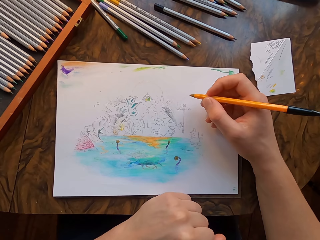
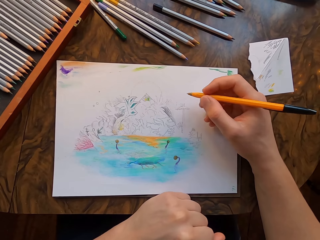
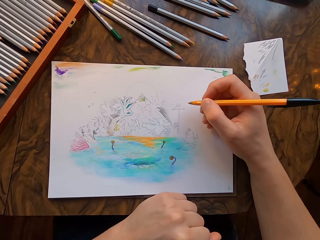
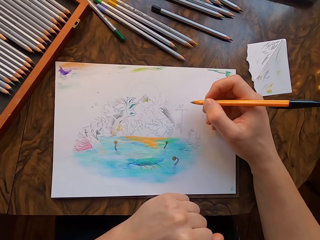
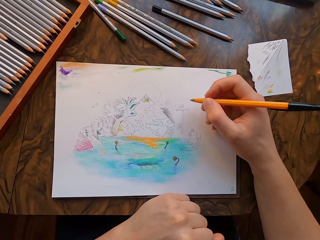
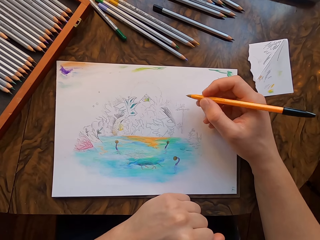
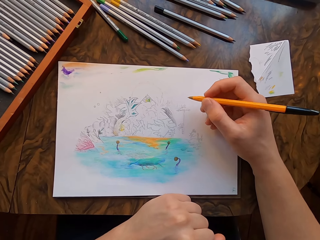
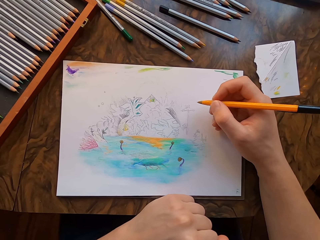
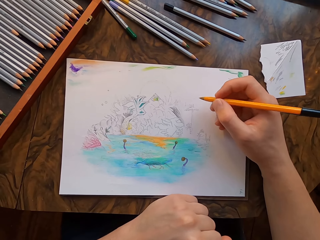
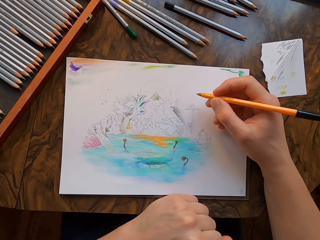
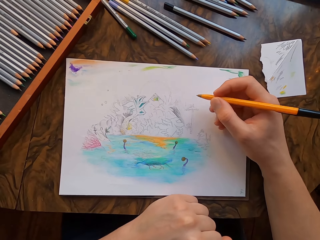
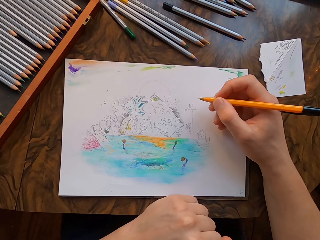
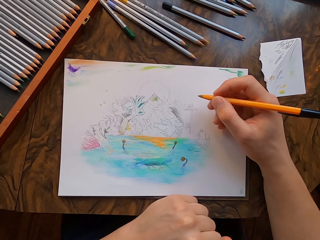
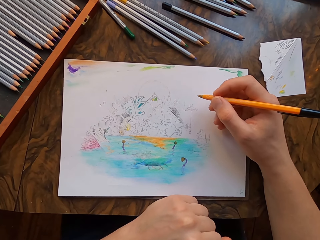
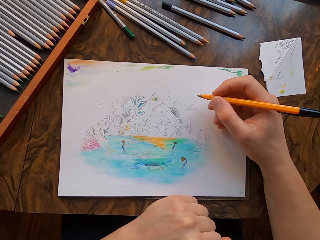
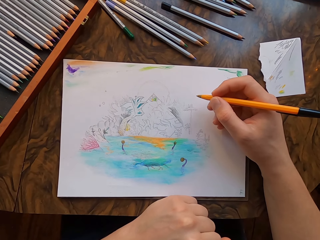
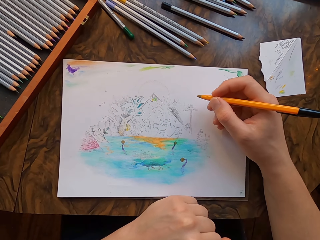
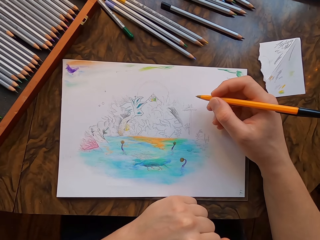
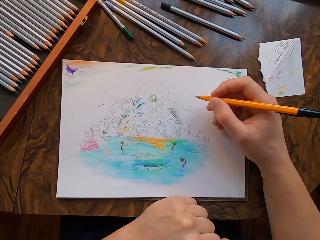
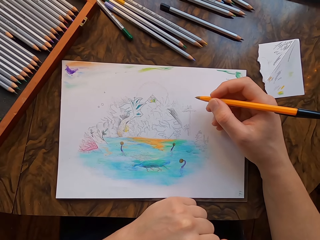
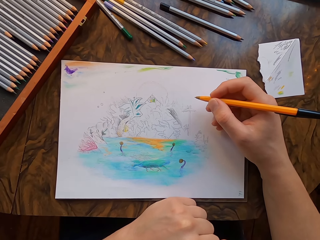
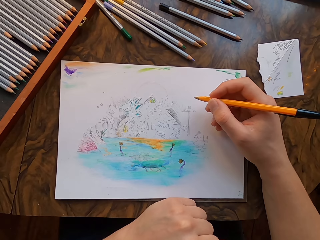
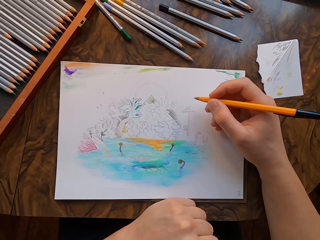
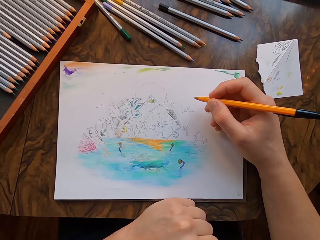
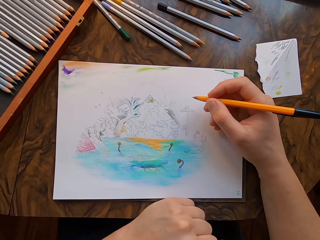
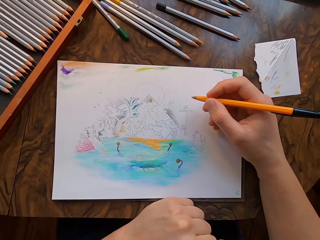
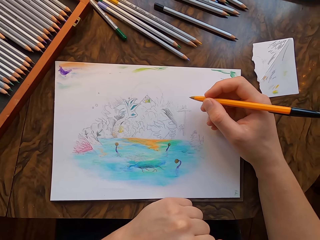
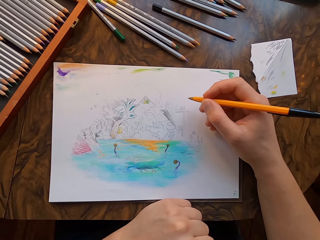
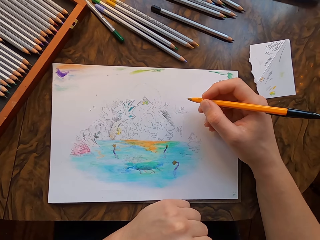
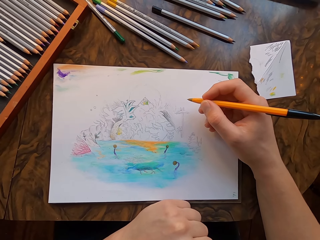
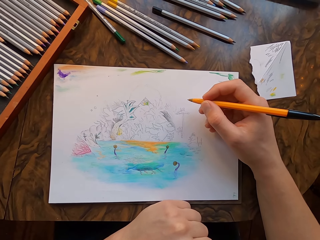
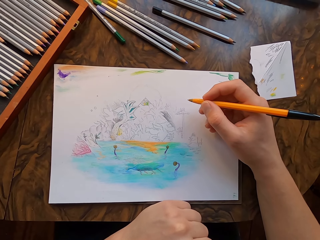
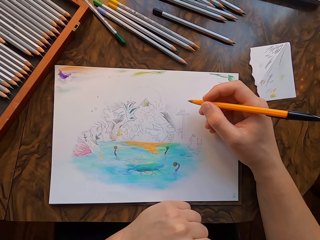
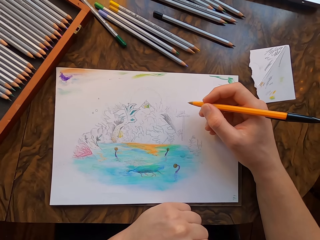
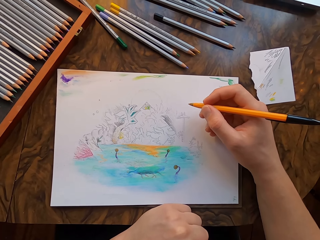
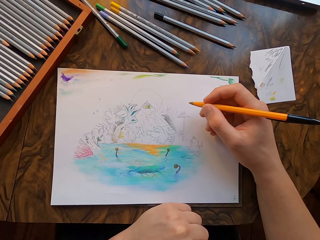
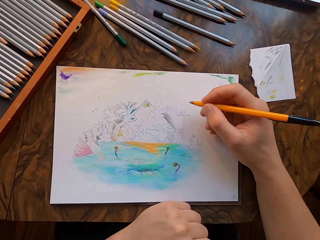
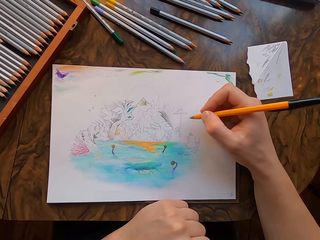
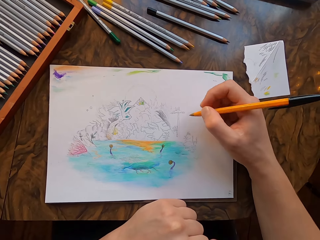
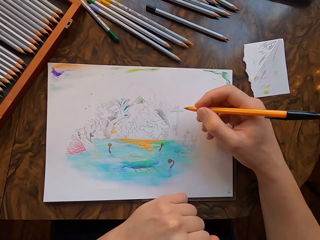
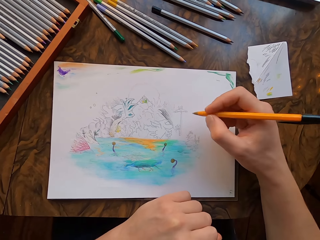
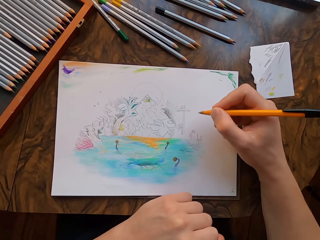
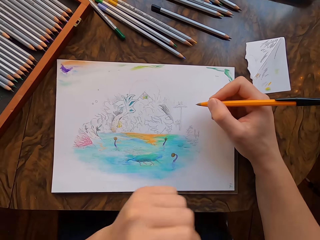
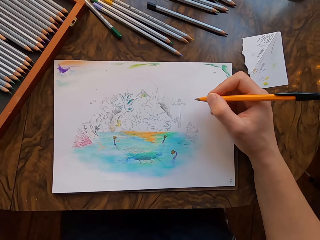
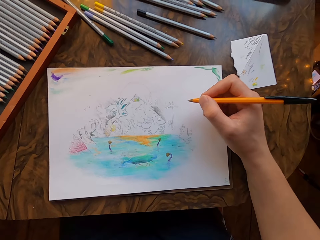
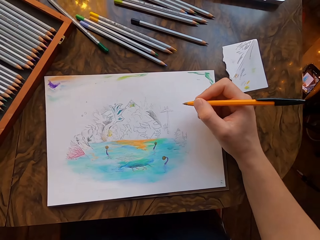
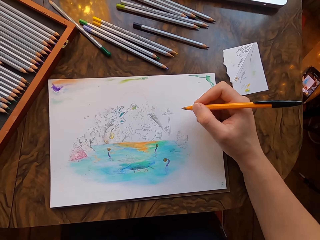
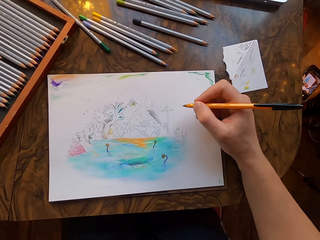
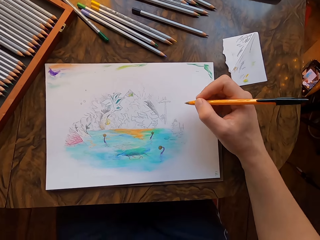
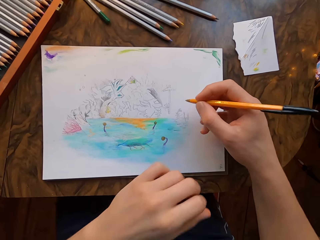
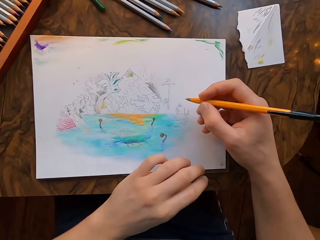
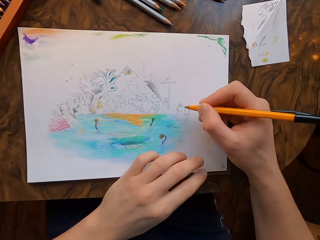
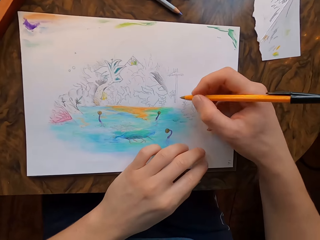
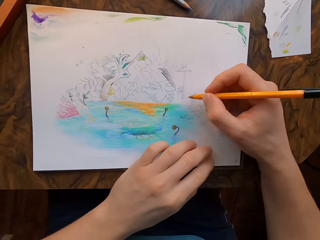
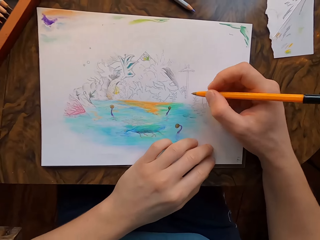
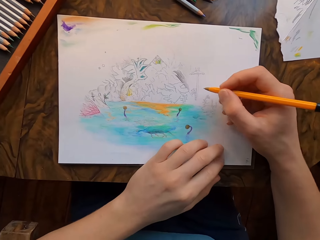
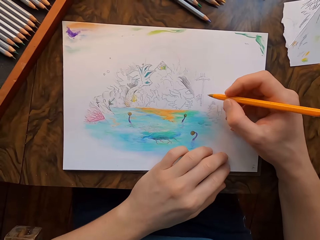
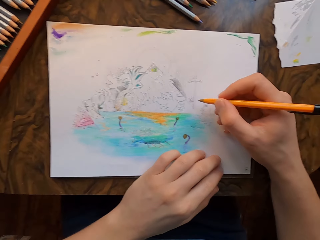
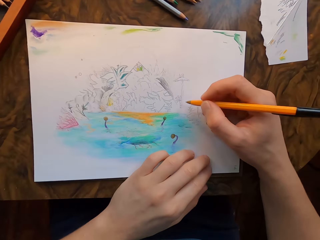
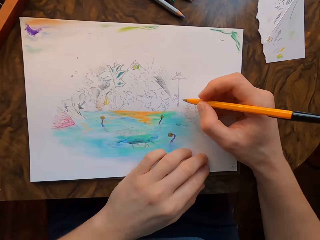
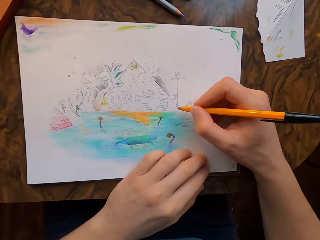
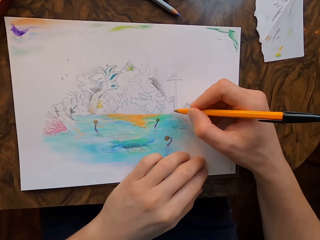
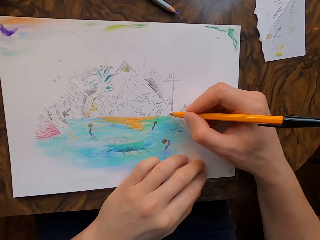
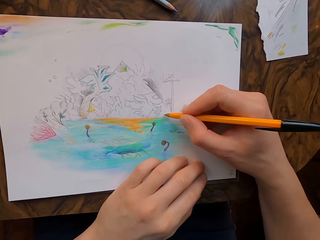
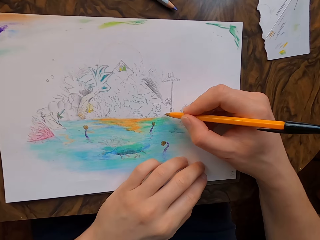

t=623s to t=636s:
The camera wearer looks at the drawing. He moves the pen in his hand. He lifts his left hand. He holds the paper with his hand.

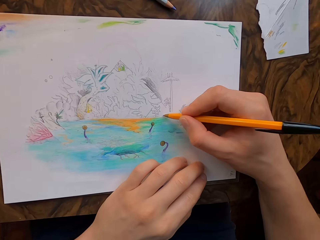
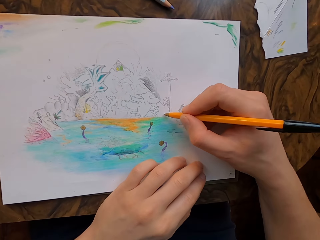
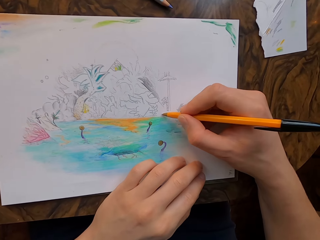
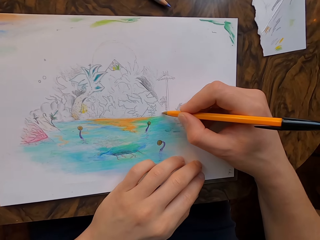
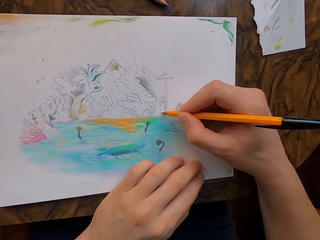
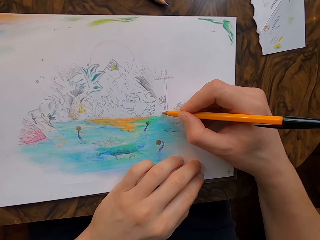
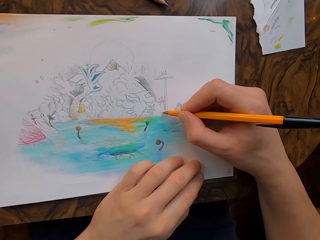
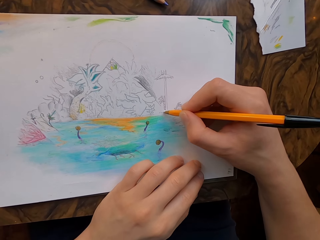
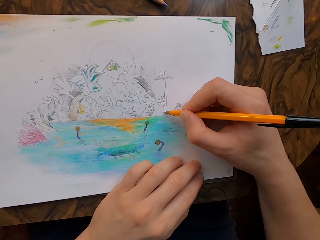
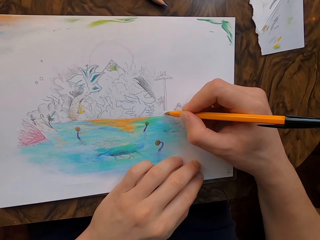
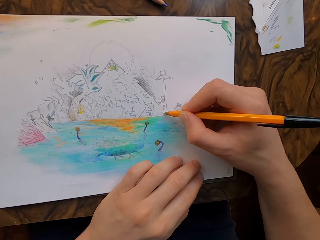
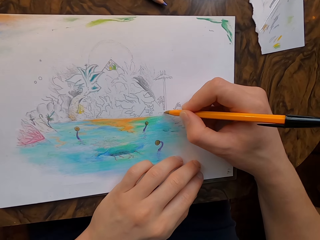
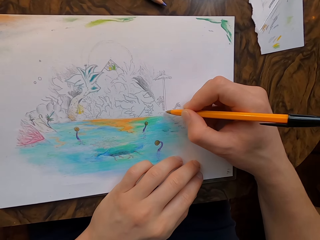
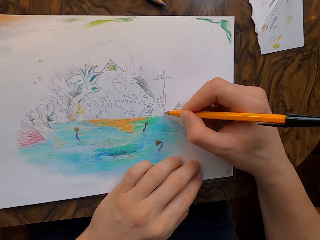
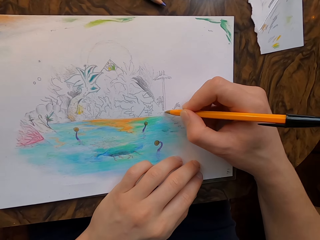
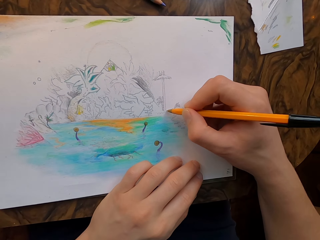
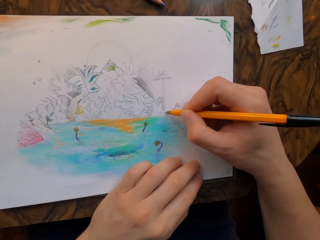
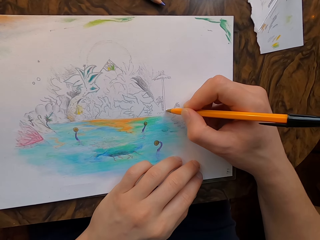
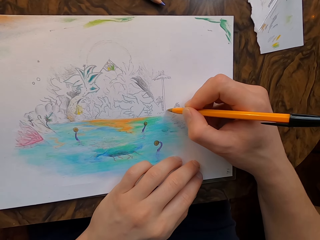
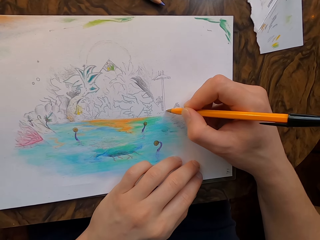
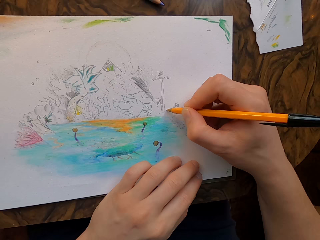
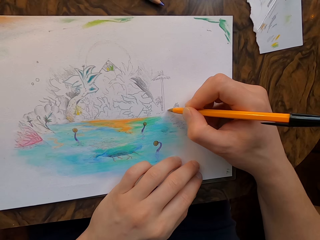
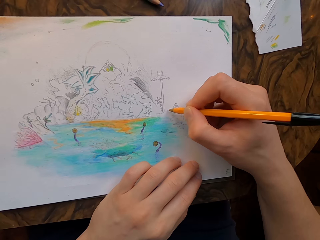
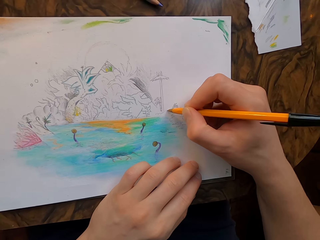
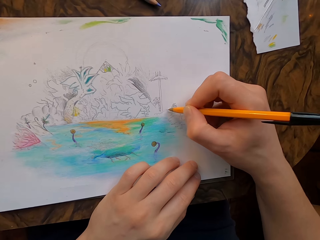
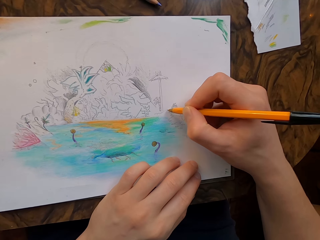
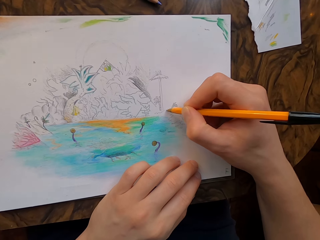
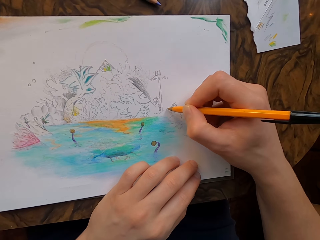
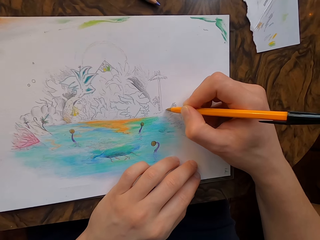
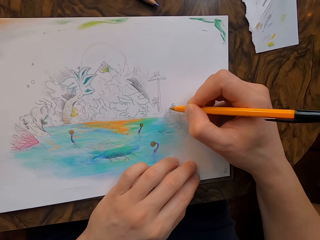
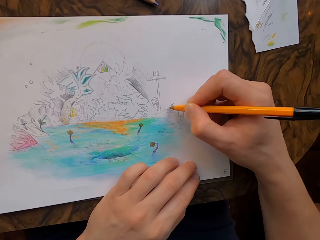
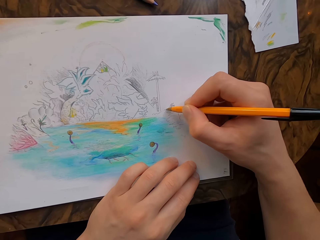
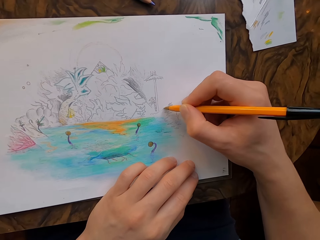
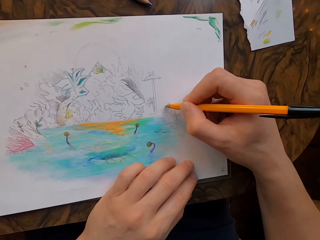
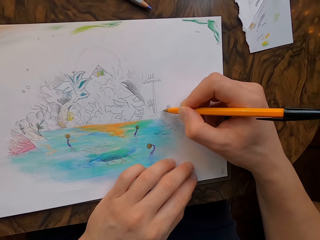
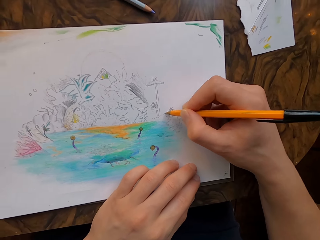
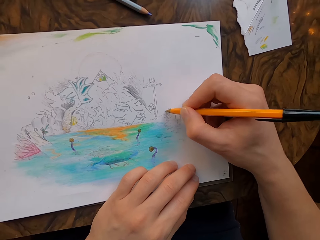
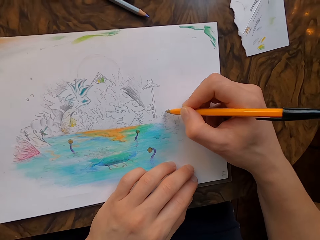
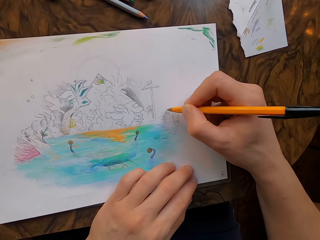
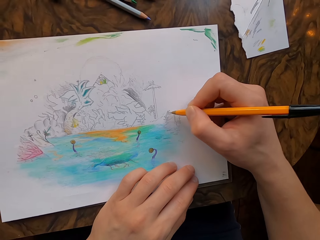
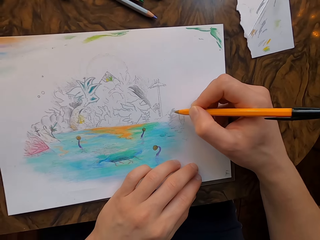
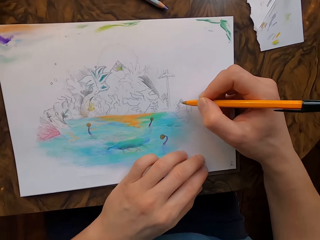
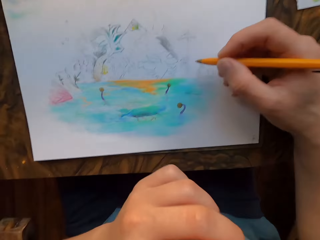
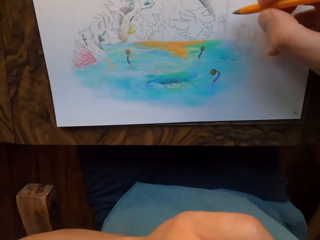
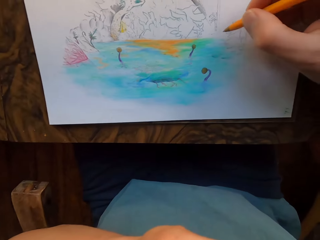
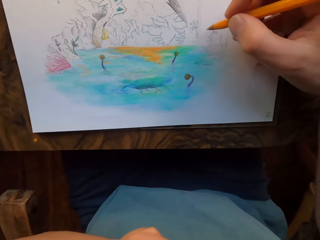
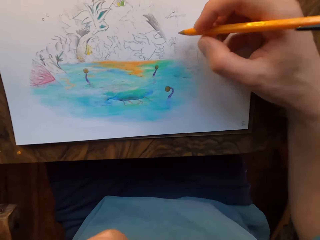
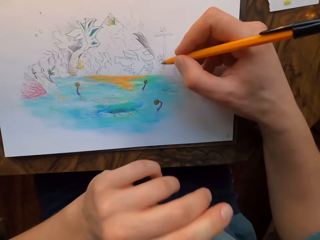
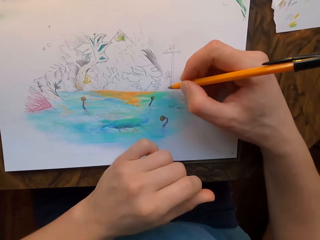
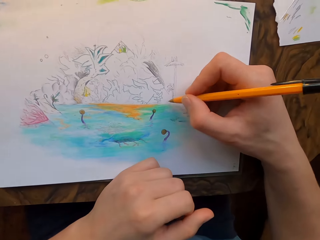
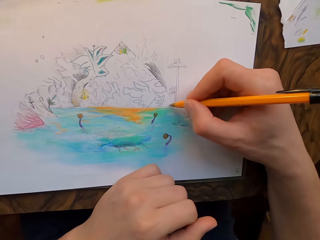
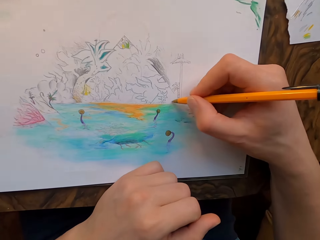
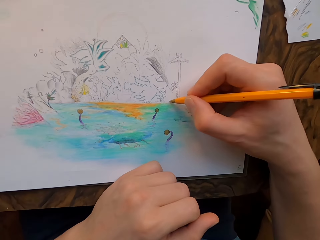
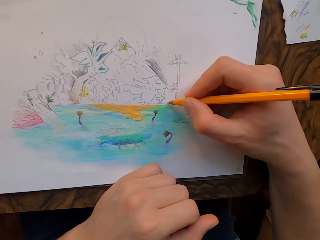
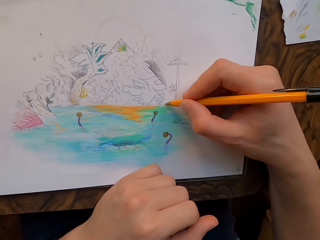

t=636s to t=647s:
The camera wearer draws on the paper with the drawing pen. He lifts his hand to his face. He holds the paper with his hand.
